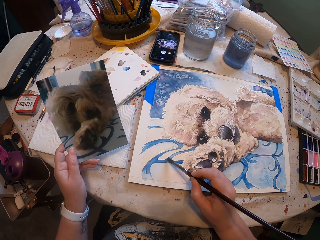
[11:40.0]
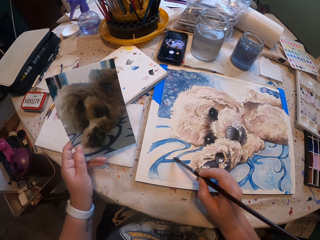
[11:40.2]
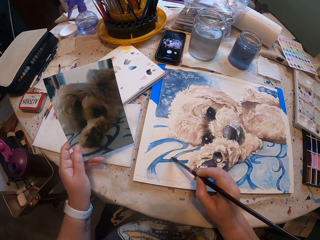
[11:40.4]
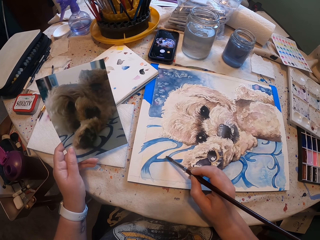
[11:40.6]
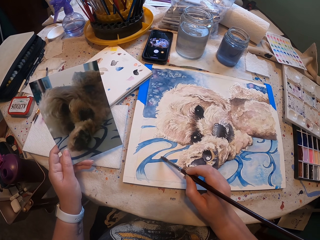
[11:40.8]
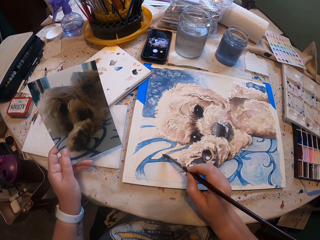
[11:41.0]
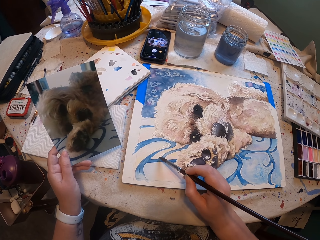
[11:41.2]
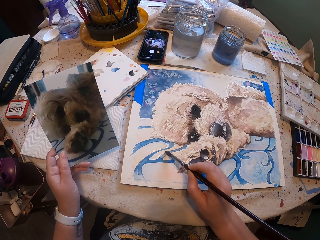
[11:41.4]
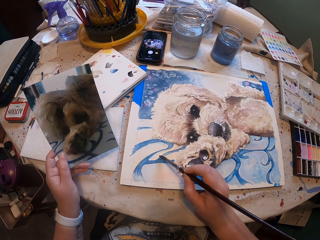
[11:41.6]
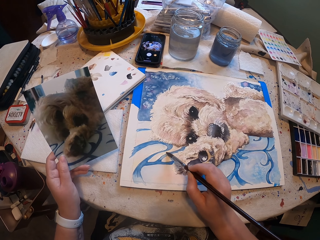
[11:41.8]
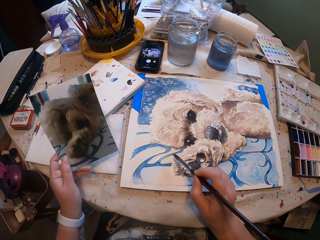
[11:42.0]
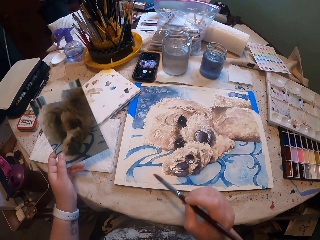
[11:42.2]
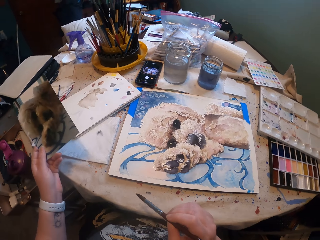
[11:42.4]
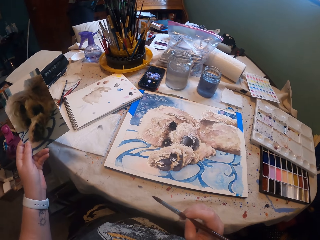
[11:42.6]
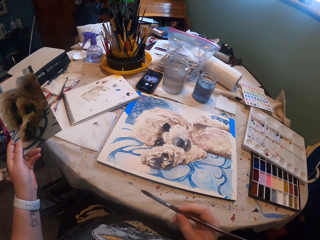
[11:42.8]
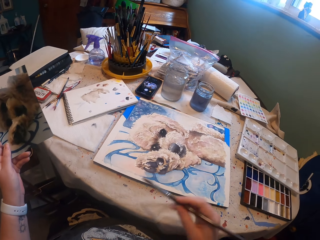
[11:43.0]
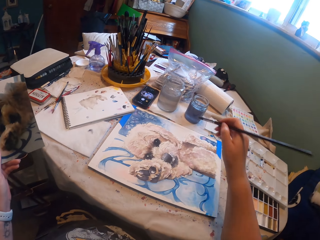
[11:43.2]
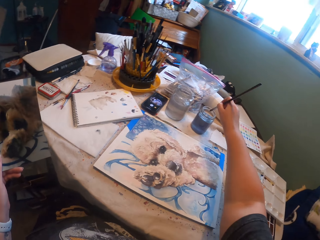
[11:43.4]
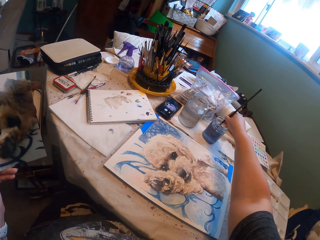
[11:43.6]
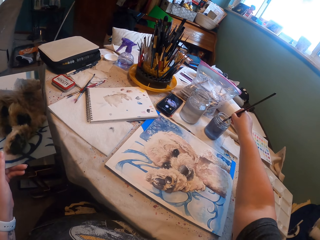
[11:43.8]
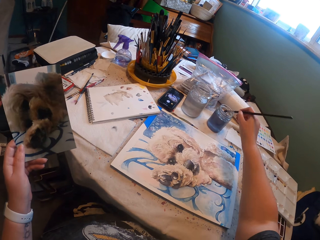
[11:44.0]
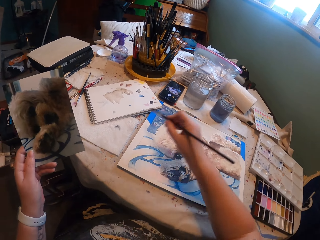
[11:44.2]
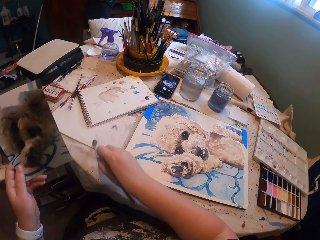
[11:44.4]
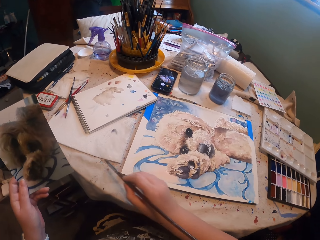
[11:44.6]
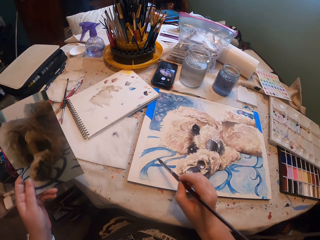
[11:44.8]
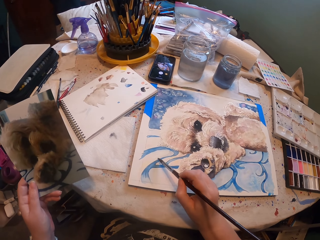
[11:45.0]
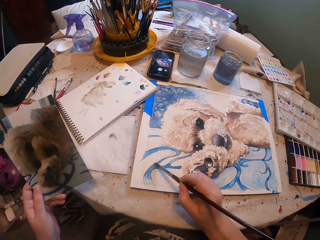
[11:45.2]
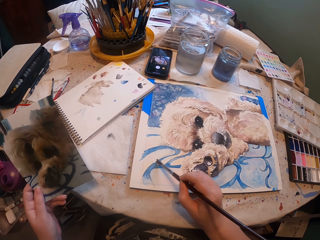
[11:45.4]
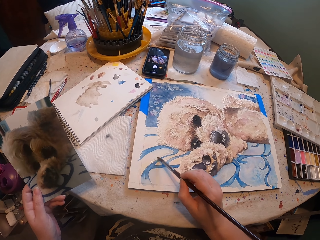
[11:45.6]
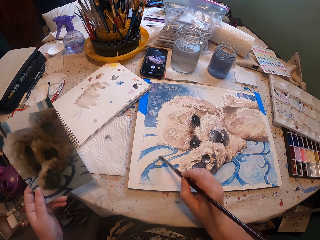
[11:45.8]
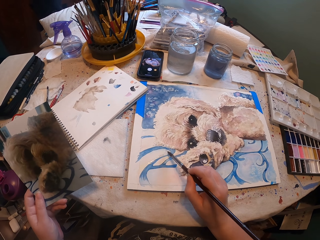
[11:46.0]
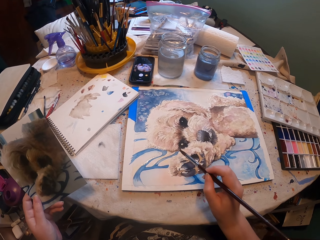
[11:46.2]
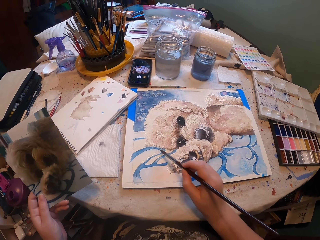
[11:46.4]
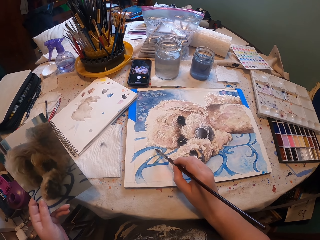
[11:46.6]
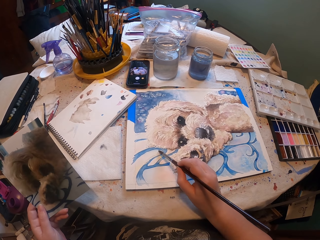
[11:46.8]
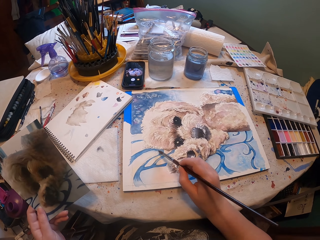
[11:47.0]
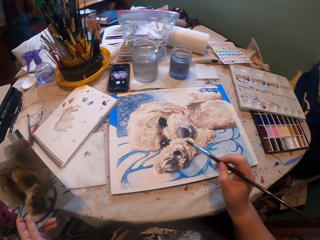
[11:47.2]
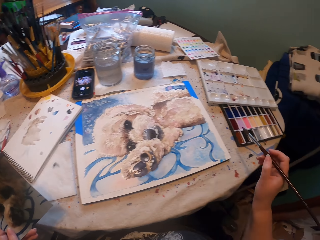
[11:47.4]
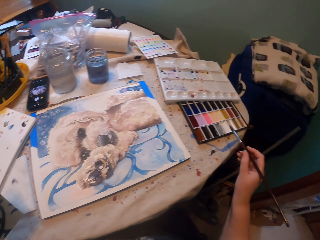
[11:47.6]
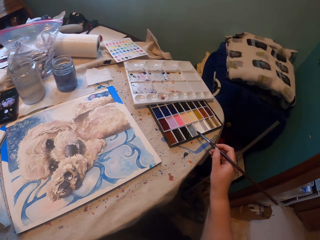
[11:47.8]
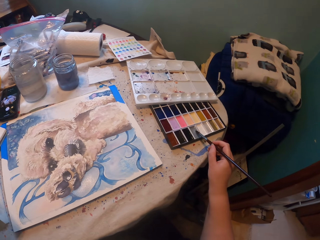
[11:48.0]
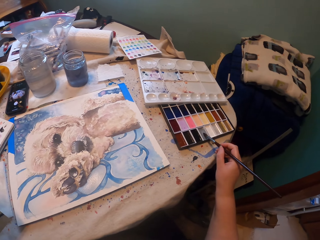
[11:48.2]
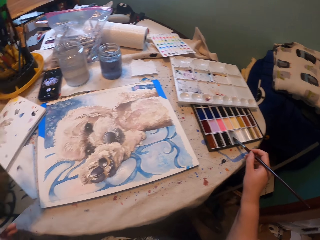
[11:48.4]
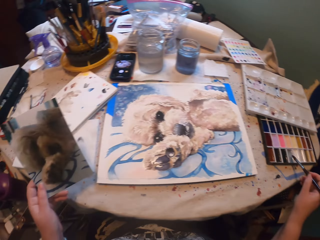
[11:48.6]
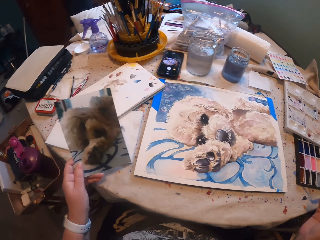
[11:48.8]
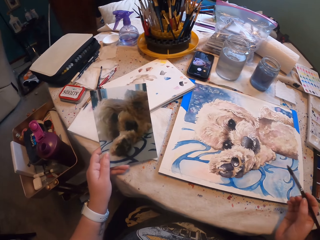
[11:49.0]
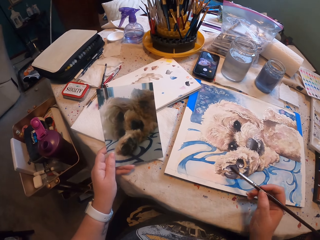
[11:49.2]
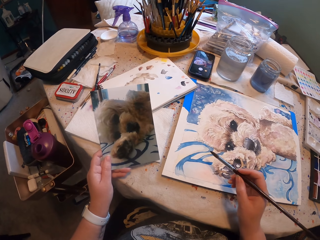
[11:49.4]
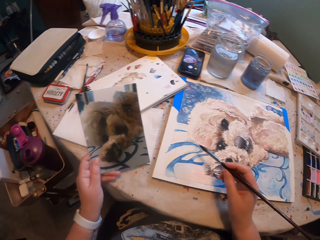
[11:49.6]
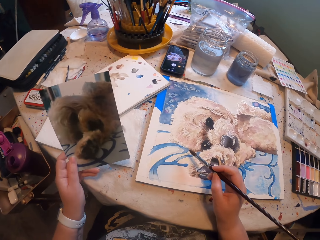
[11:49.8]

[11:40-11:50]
The camera wearer paints a painting using a paintbrush. They lift both hands from the table. They rinse the brush in water. They wipe the paintbrush on a serviette. They highlight the sketch with the brush. They dip the brush on the grey shade.

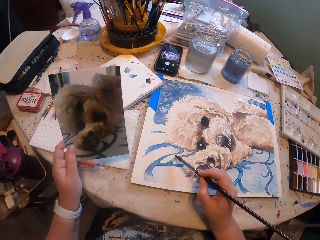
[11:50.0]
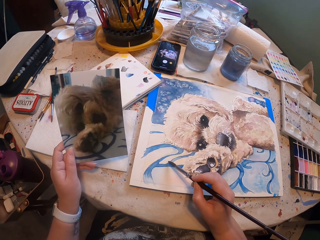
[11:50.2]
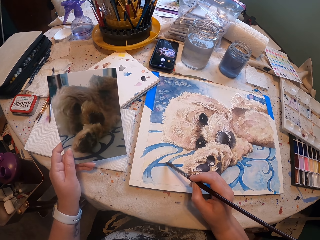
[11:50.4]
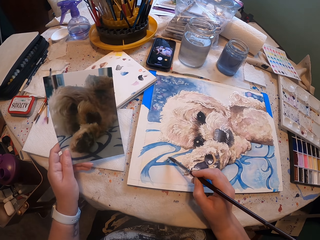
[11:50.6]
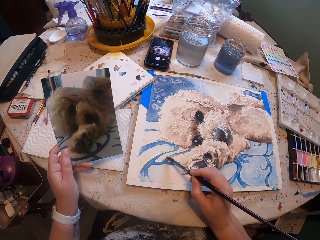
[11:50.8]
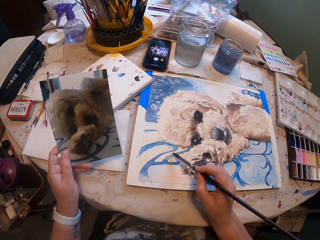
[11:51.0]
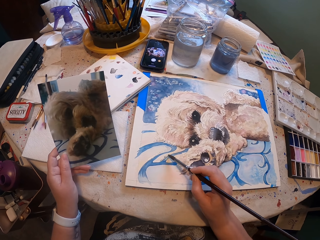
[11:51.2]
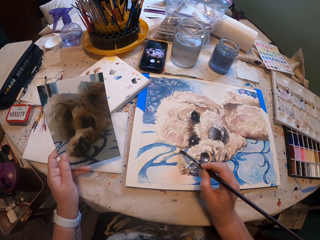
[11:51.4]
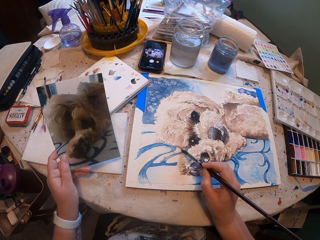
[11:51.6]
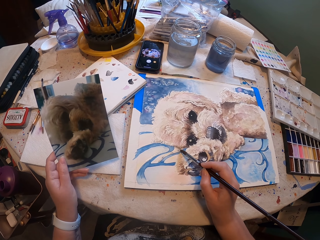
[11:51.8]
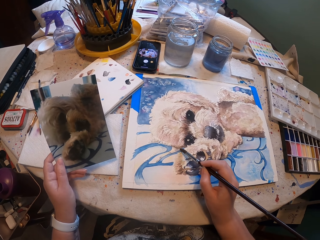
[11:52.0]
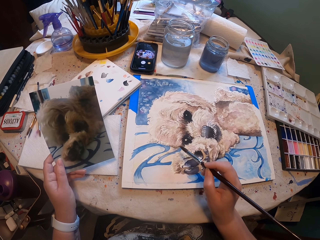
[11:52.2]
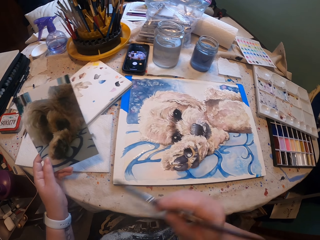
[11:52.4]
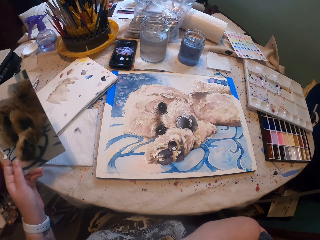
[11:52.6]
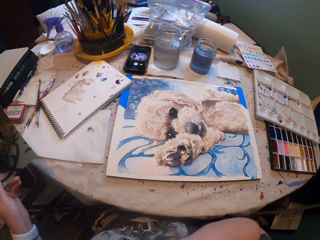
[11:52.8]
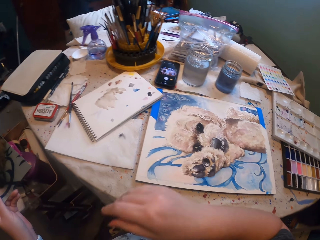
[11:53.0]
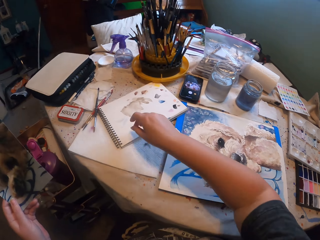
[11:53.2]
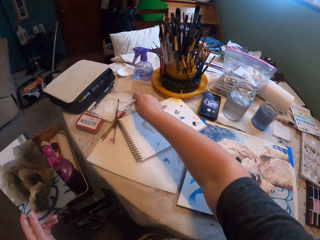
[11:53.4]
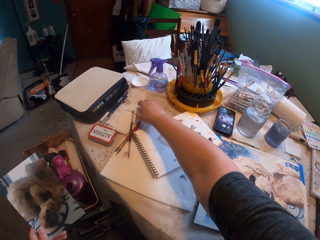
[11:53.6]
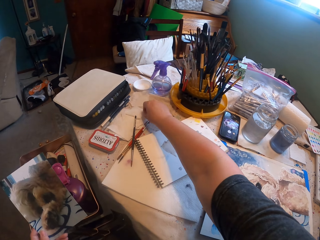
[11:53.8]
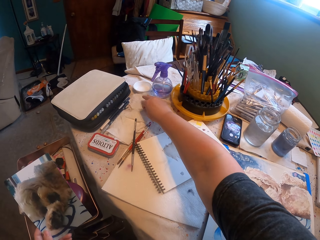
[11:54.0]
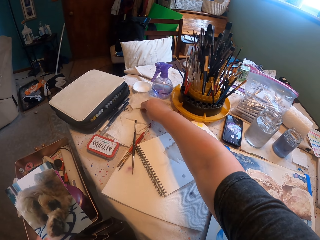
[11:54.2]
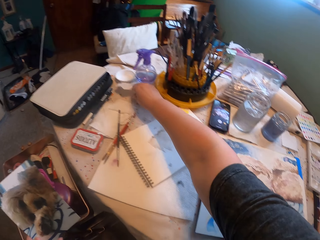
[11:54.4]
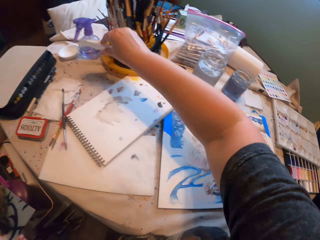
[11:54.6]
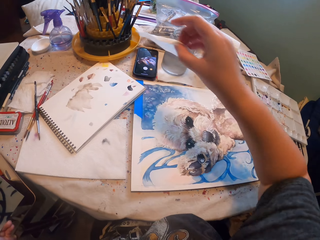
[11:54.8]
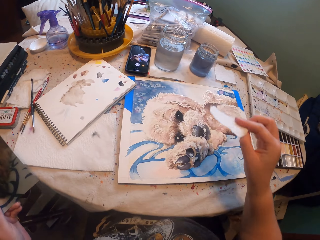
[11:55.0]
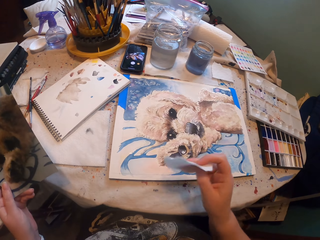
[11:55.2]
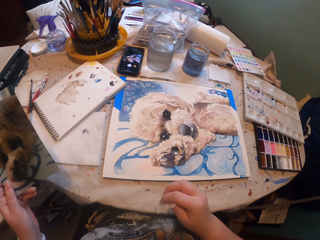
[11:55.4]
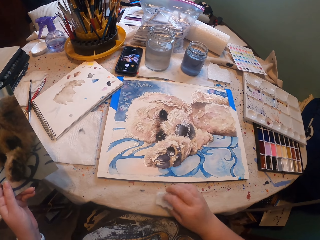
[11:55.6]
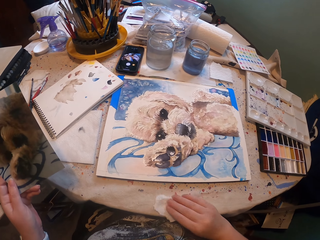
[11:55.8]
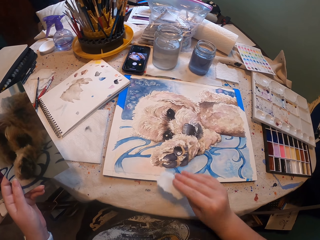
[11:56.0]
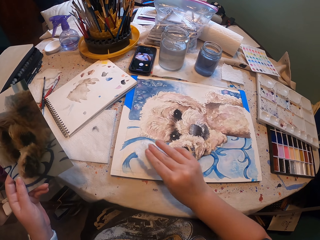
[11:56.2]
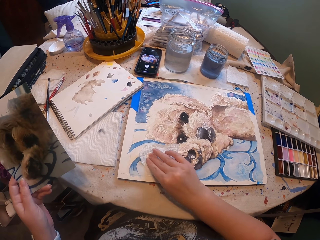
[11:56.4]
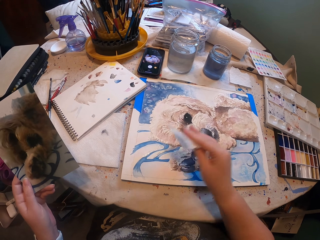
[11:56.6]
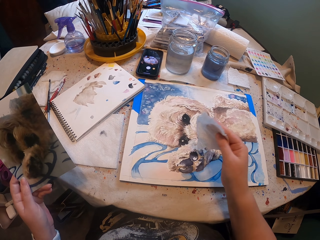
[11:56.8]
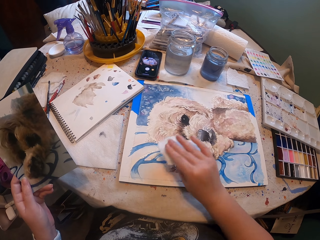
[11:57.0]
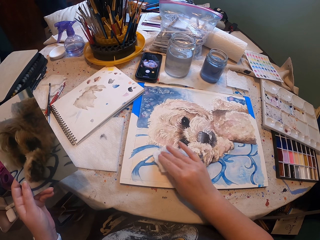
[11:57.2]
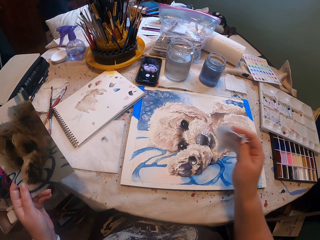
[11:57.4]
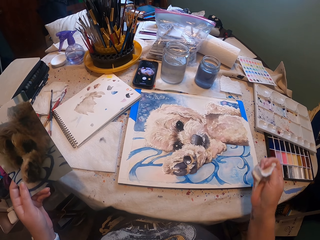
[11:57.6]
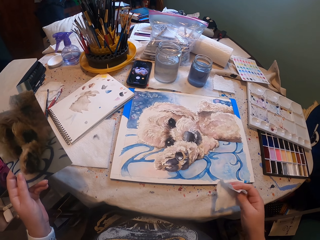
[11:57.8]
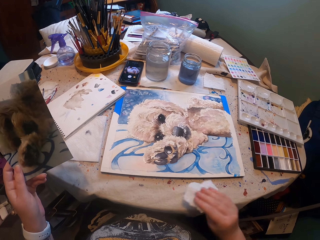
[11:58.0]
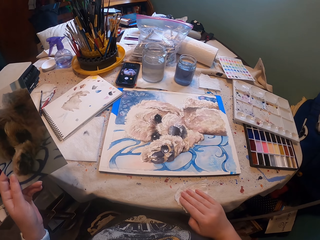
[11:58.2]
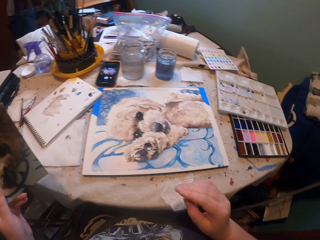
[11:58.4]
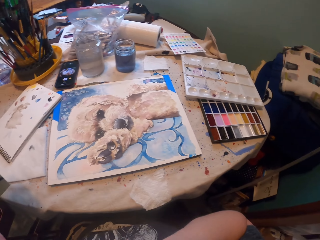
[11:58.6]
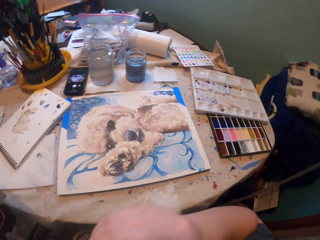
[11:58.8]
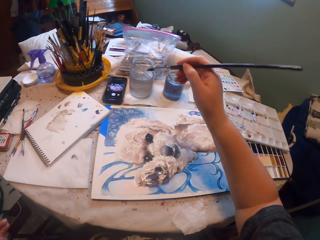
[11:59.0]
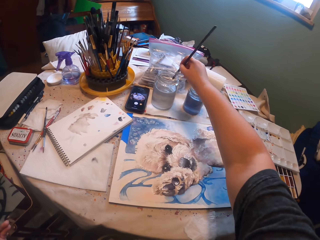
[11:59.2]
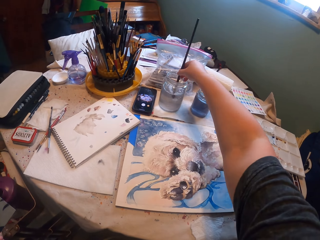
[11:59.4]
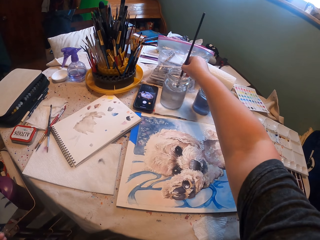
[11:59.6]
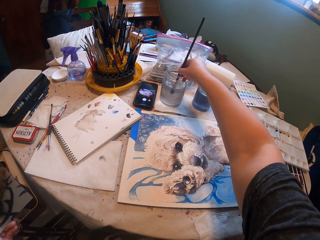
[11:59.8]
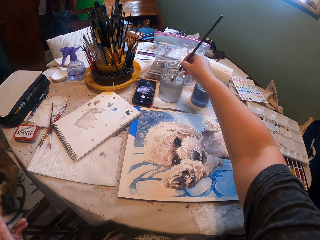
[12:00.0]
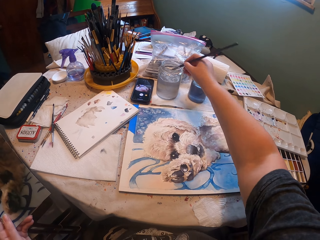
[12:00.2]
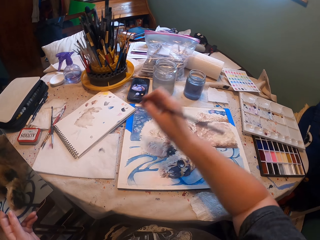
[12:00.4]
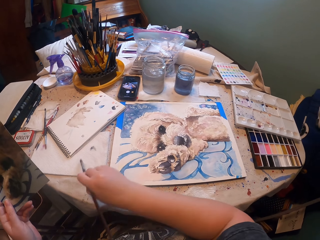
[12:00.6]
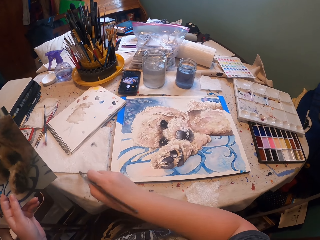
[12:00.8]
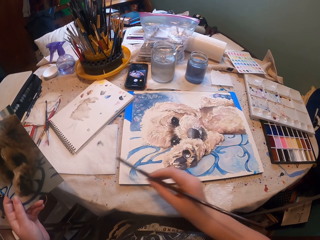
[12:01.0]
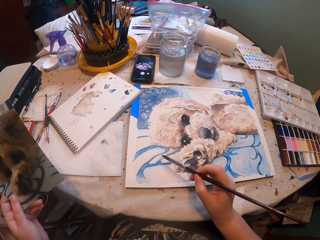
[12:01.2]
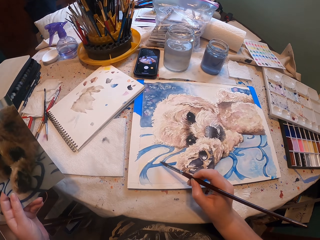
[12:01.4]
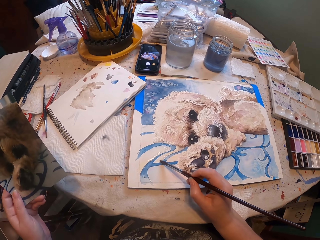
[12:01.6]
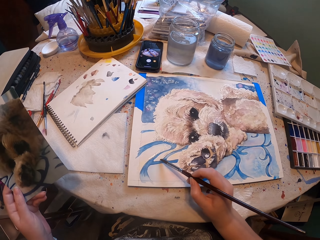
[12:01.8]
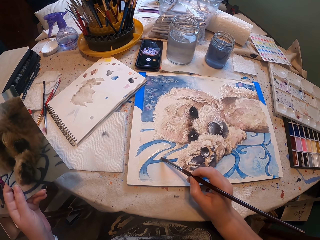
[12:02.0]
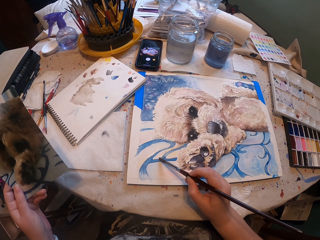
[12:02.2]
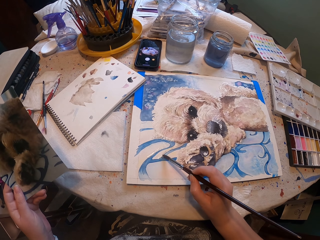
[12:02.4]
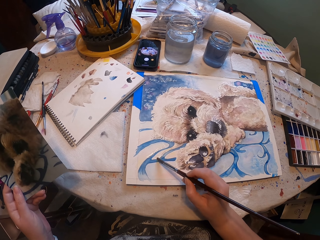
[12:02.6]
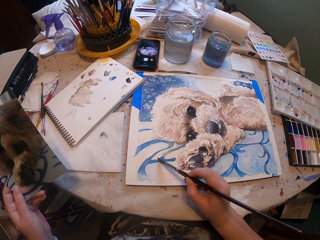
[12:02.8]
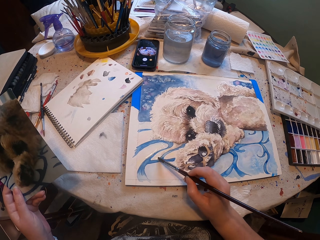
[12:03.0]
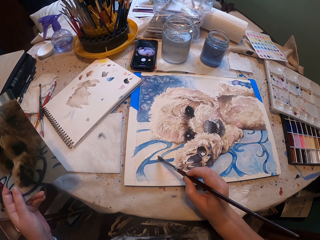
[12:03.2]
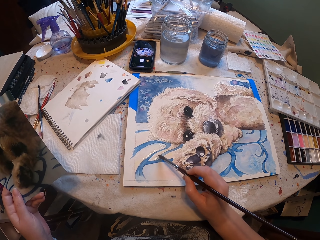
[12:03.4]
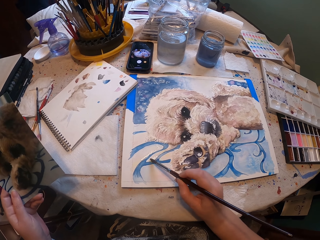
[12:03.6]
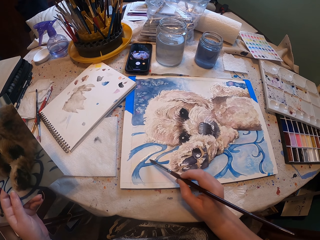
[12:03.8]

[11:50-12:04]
The camera wearer paints a painting using a paintbrush. They lift the brush from the sketch. They put the brush on the mouth. They hold the paintbrush with teeth. They pick a piece of tissue or serviette from the table. They hold the piece of tissue. They wipe paint with the serviette. They wipe paint with the serviette again. They place the piece of tissue on the table. They take the brush from the mouth. They rinse the brush in water. They wipe the paintbrush on a serviette. They paint the painting using the paintbrush.
